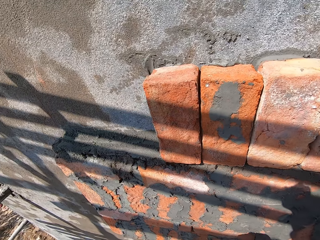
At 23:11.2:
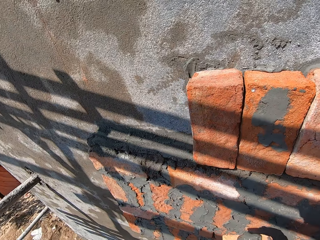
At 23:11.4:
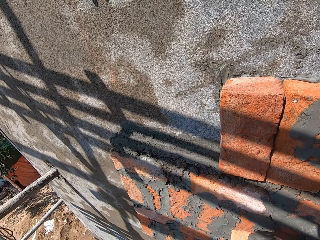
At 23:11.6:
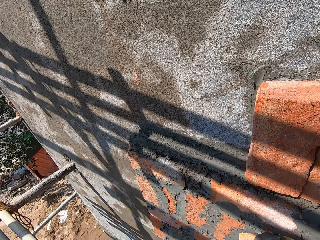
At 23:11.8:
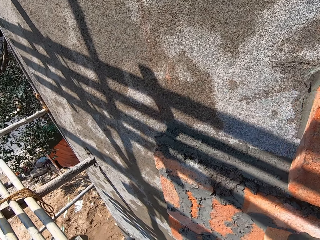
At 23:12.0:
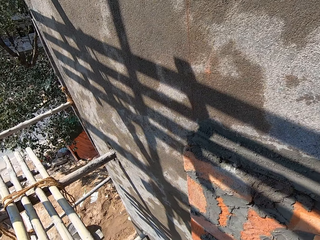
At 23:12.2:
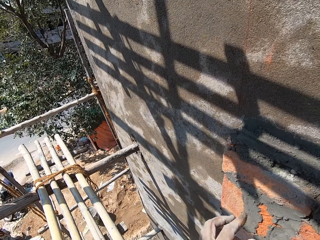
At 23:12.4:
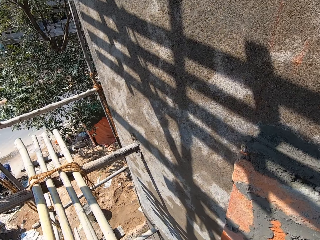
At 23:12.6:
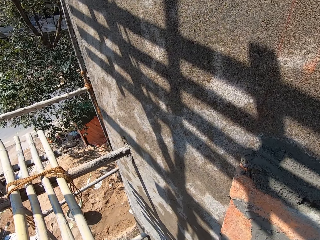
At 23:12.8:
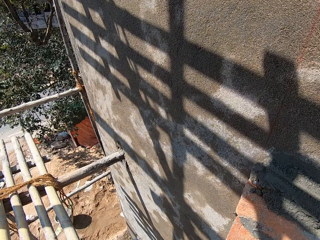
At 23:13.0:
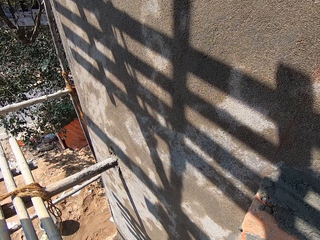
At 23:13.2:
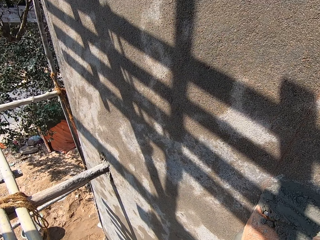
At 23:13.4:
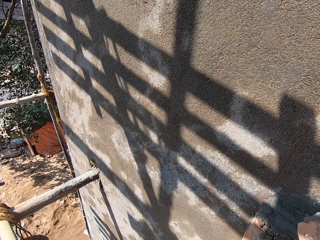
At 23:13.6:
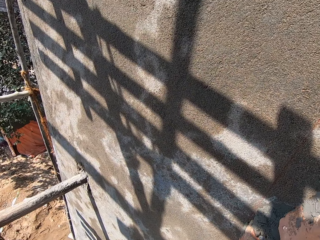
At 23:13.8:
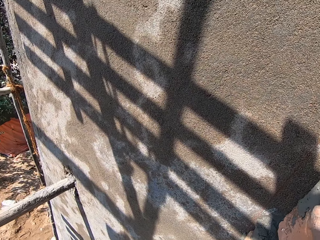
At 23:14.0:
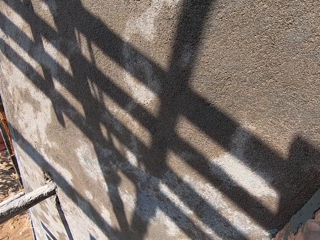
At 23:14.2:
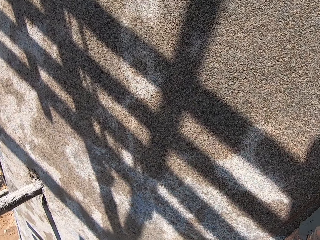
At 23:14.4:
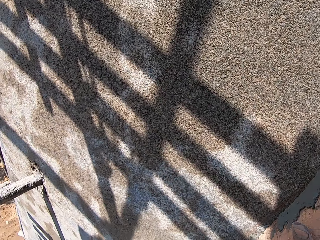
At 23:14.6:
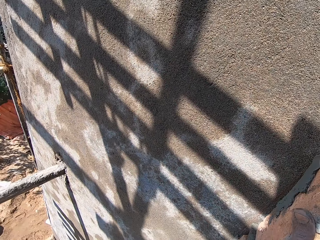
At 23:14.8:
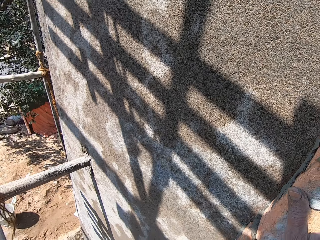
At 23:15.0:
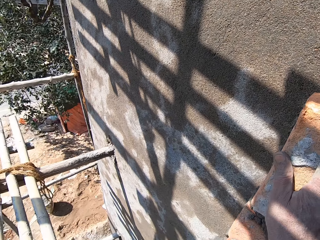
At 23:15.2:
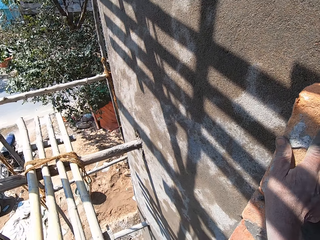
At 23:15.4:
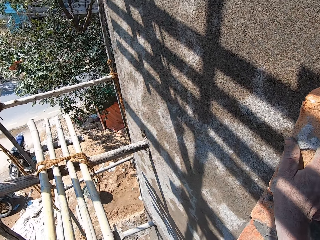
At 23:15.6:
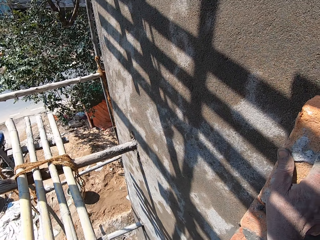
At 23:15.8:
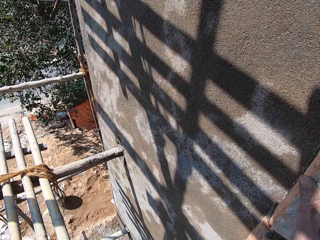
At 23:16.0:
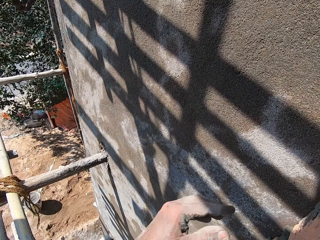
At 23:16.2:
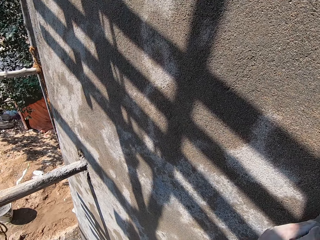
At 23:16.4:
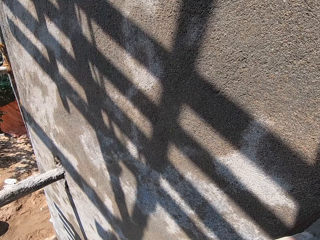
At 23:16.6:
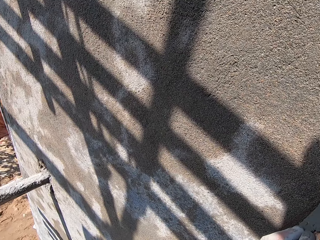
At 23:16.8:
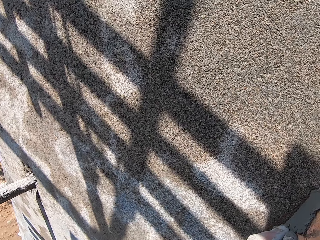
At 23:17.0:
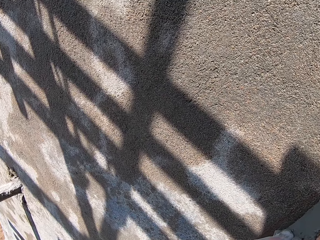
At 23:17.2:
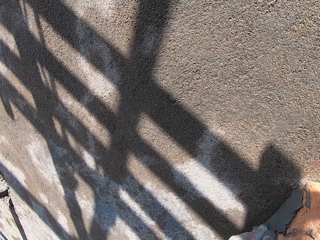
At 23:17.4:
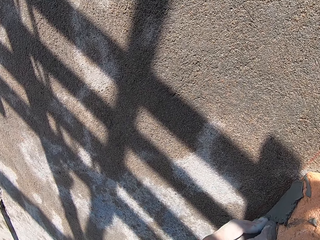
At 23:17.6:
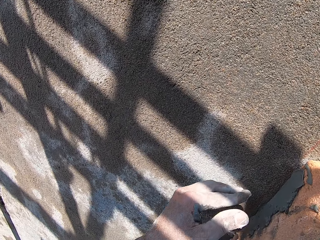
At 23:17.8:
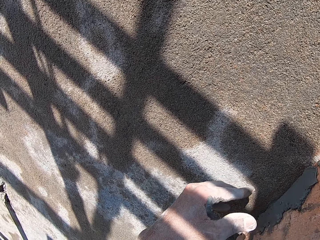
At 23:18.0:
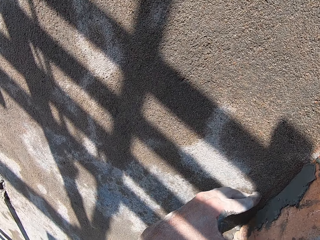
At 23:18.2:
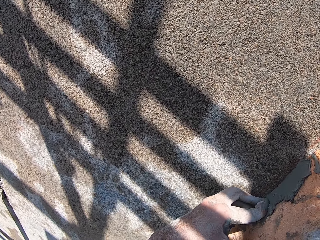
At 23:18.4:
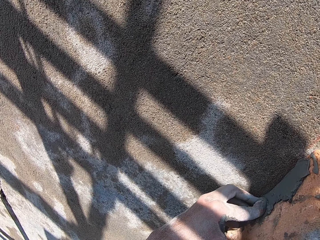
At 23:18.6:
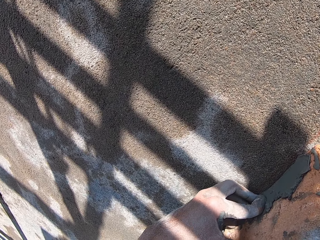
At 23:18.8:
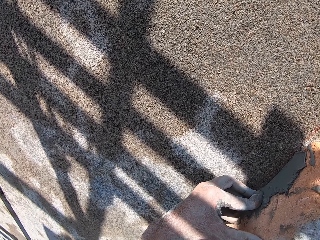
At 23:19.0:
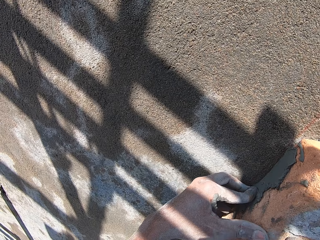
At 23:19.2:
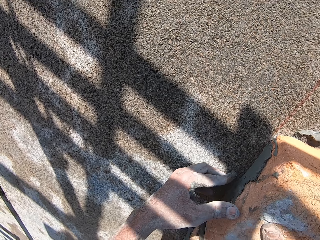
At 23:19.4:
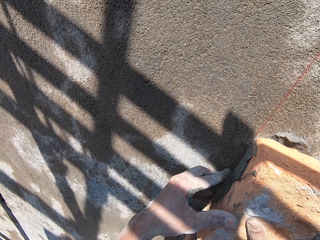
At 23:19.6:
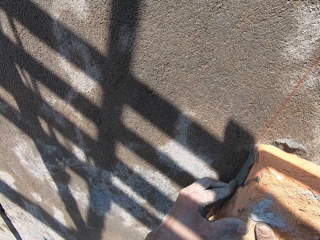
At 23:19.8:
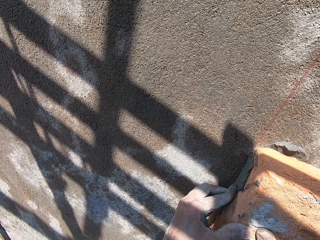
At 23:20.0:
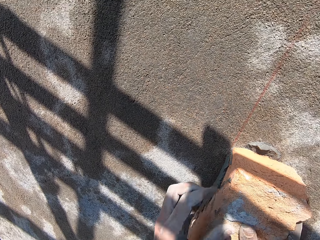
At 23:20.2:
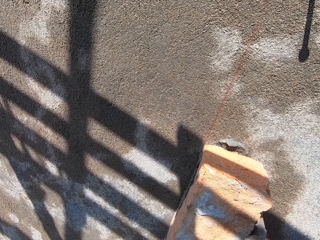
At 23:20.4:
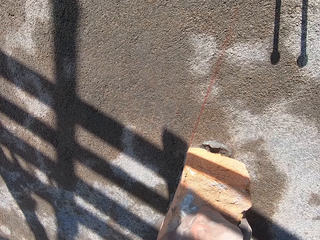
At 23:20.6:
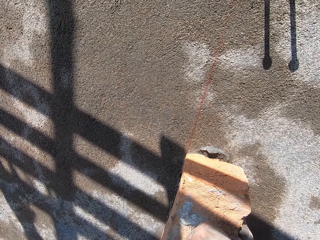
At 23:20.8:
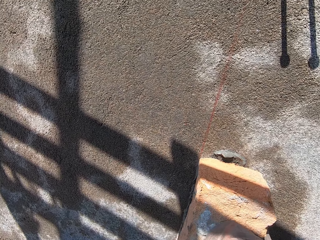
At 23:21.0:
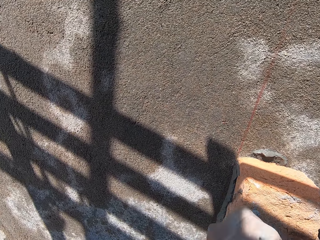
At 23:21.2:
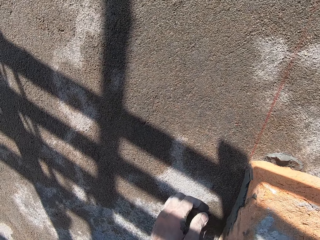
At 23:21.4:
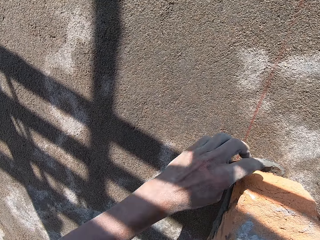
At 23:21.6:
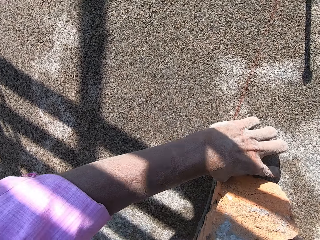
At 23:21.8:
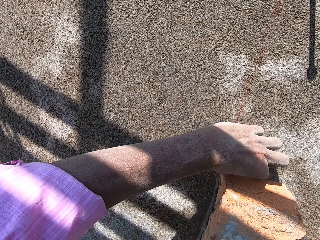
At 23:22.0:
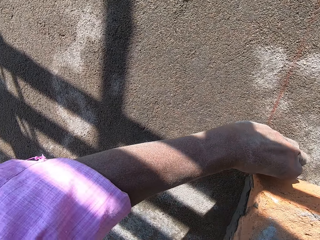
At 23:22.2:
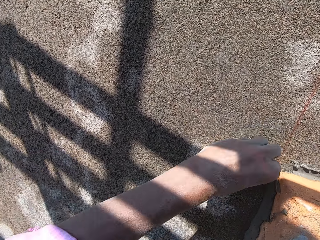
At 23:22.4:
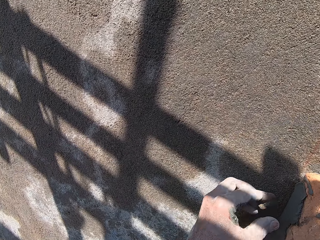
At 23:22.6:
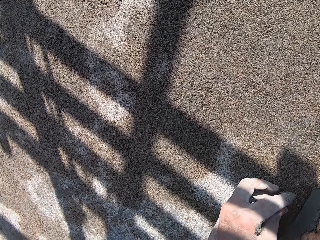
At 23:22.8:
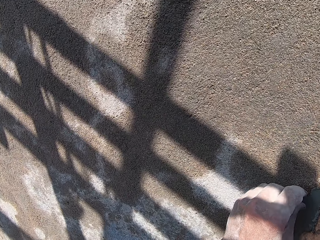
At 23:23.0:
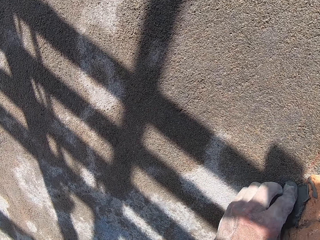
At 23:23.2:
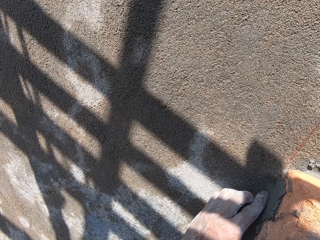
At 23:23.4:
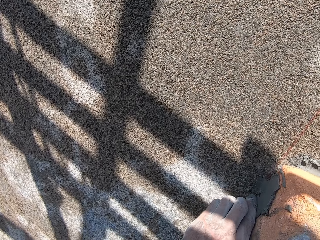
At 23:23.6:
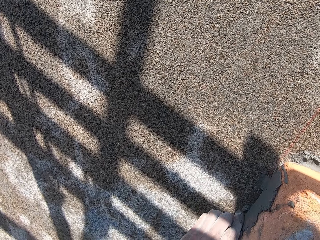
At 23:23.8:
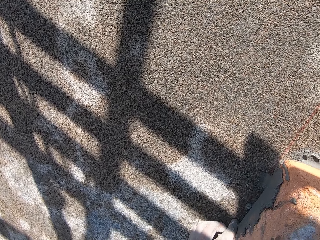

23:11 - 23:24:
The camera wearer places the brick on the wall with his right hand. He holds the brick in both hands. He removes wet cement on the brick with his left hand. He applies the cement on the brick.

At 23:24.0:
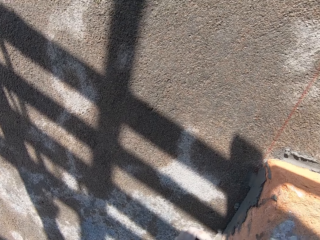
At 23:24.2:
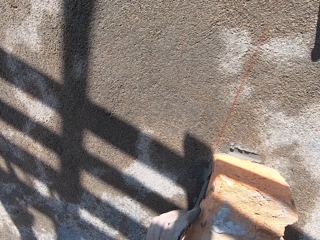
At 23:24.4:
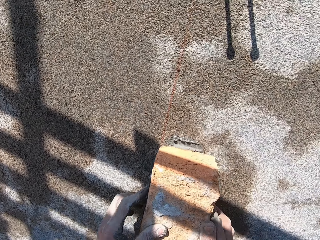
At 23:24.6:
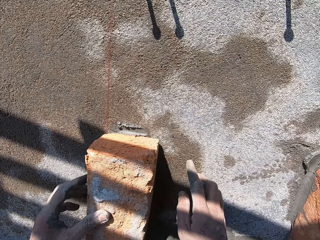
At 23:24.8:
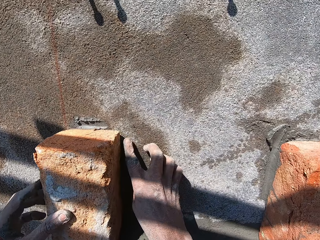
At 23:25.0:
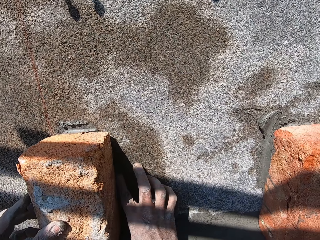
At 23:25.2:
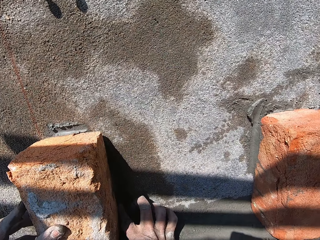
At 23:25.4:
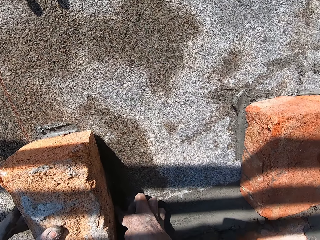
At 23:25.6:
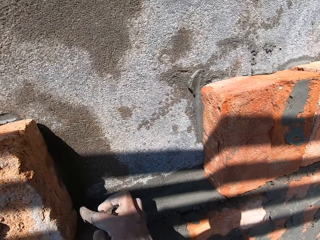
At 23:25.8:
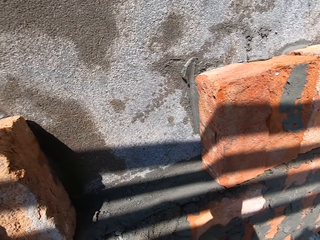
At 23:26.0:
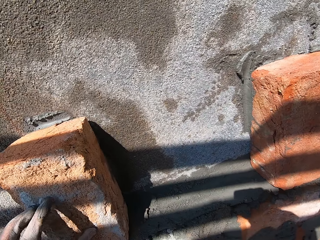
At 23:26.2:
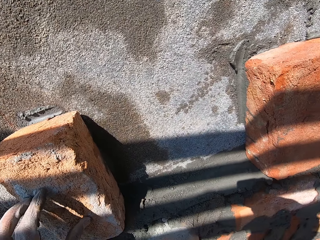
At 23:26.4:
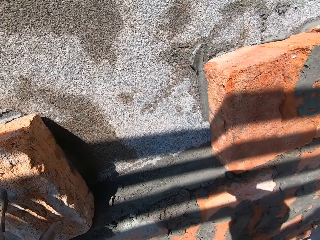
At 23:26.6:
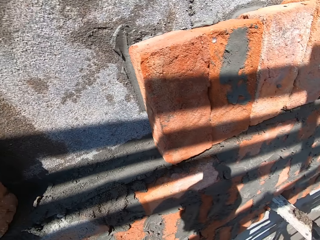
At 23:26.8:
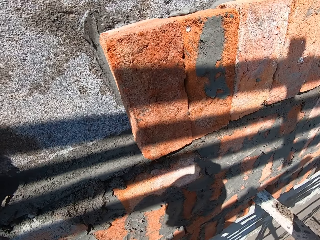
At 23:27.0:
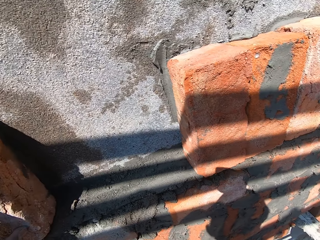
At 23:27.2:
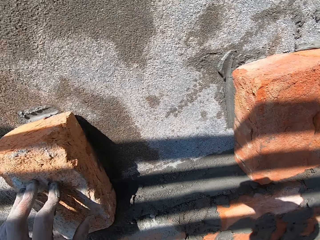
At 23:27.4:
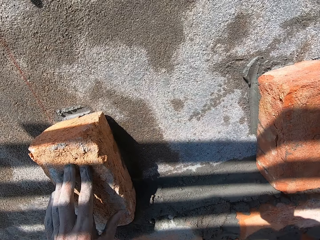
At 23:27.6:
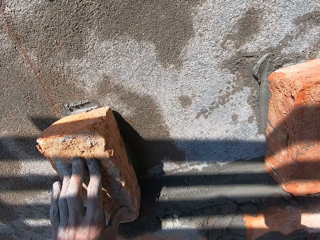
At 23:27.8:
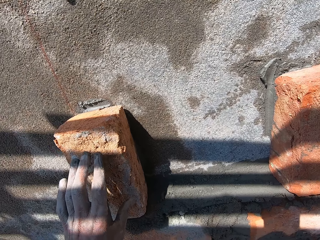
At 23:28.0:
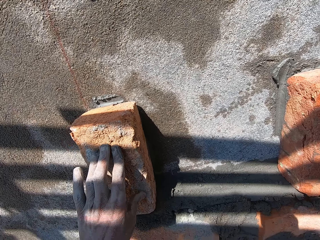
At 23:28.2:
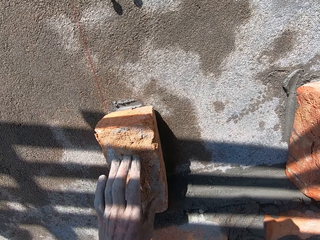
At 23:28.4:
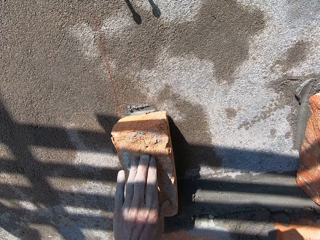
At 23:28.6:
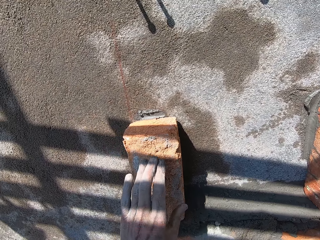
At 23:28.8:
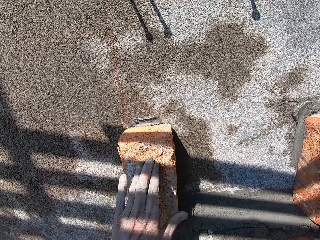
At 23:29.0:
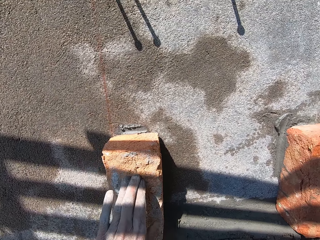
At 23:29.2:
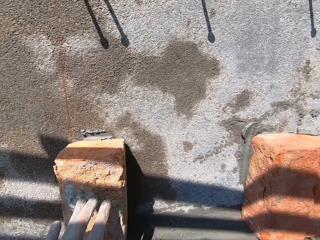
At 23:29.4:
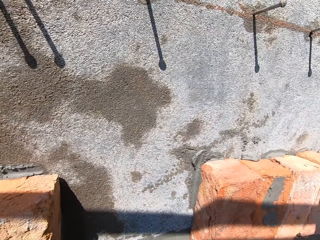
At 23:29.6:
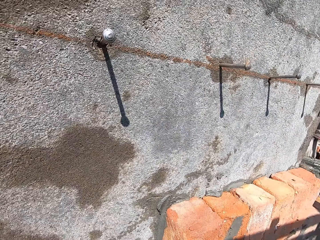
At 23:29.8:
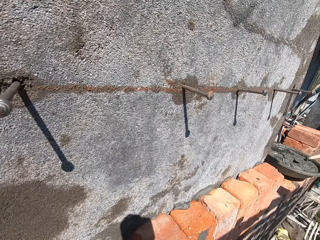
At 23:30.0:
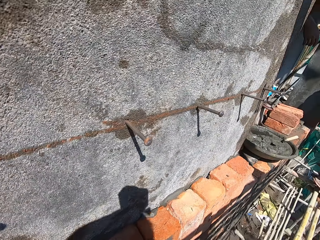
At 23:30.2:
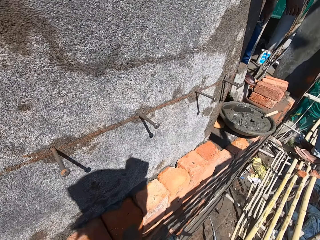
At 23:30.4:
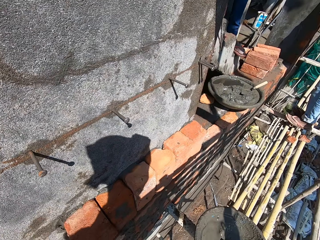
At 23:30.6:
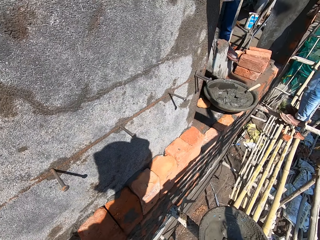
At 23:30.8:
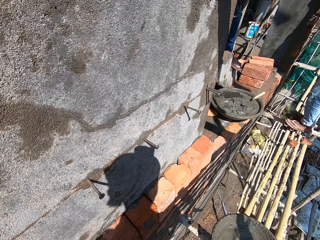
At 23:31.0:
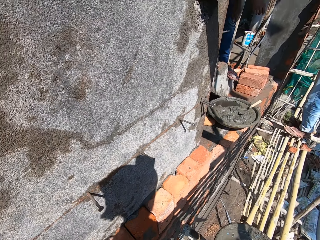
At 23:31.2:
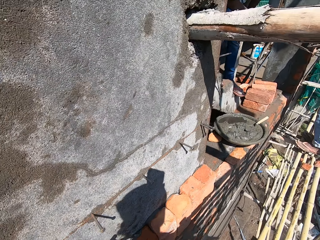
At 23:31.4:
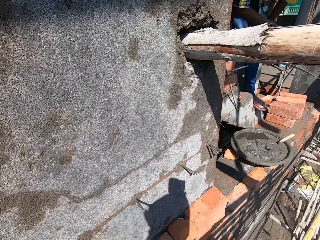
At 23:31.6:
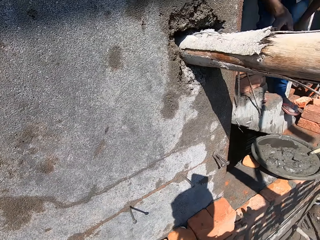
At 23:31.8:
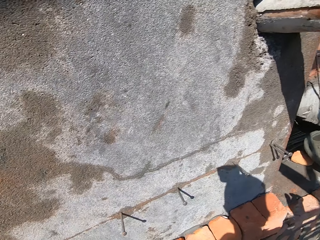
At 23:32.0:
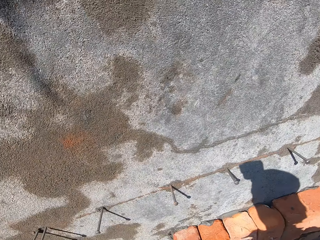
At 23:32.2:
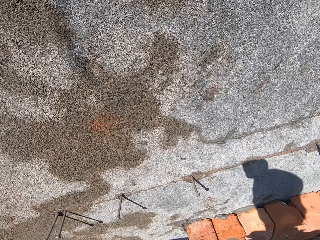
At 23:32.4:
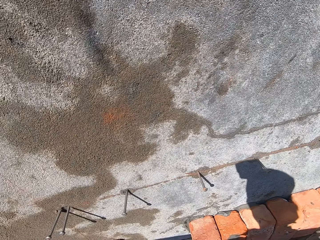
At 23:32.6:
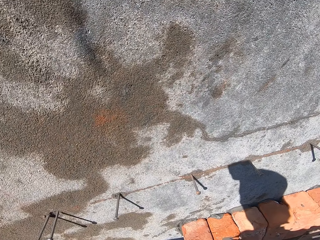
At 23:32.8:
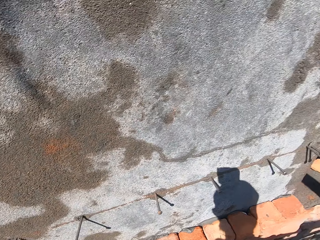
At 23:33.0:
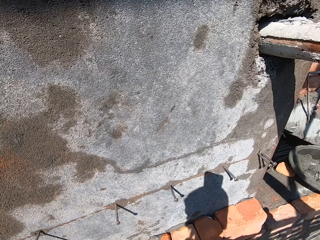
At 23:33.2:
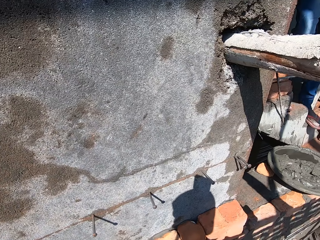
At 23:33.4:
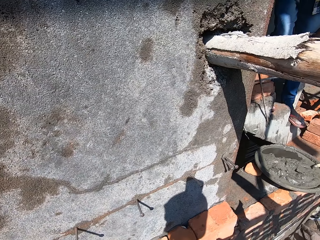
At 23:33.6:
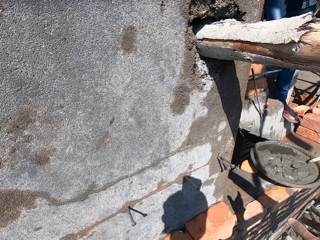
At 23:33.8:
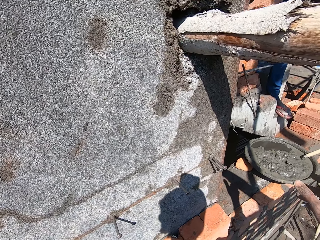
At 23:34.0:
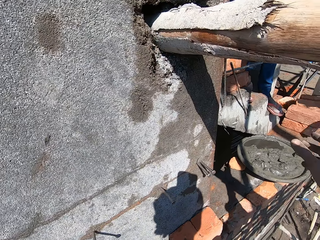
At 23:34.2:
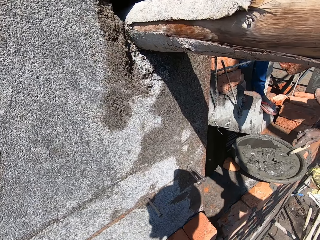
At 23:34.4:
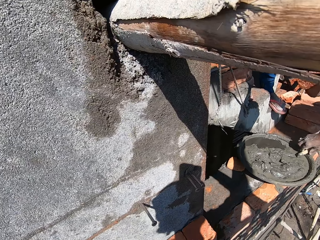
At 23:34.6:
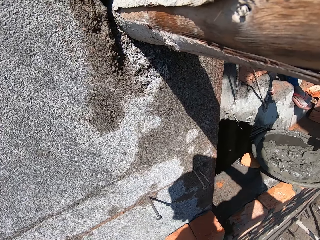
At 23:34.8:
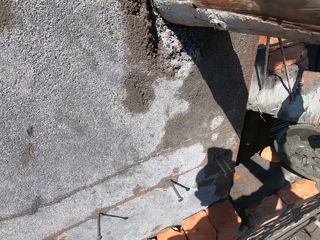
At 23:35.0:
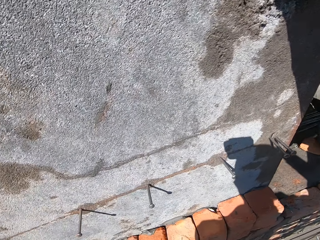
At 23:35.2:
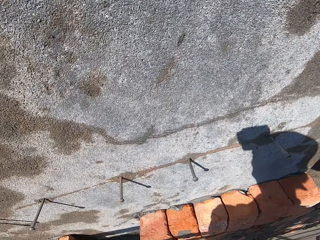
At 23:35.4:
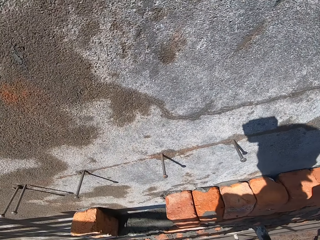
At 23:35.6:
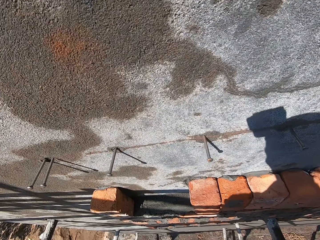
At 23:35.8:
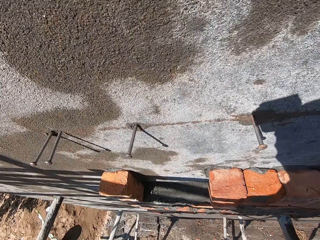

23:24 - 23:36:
The camera wearer removes wet cement on the brick with both hands. He holds the brick. He speaks to a man. He collects a brick from another man with his right hand. A man holds the trowel.
